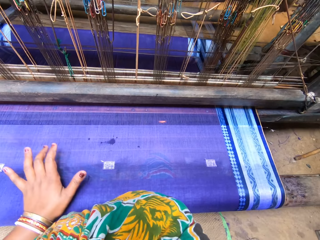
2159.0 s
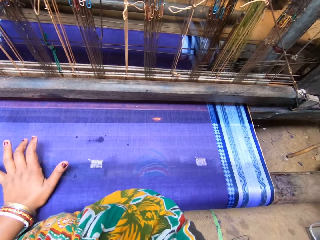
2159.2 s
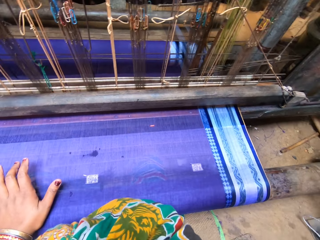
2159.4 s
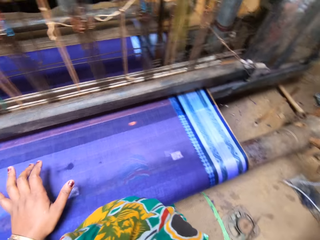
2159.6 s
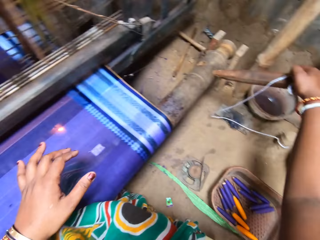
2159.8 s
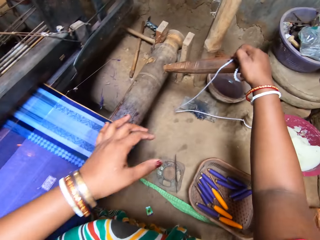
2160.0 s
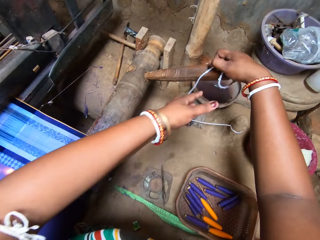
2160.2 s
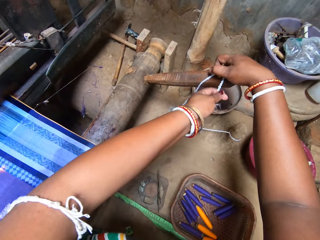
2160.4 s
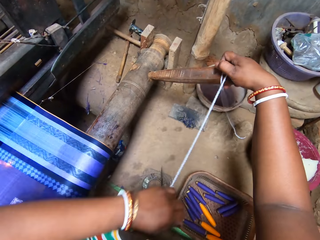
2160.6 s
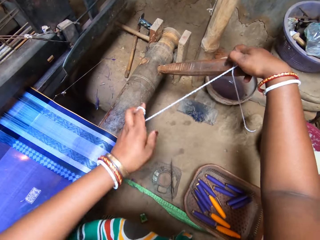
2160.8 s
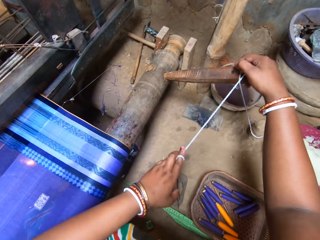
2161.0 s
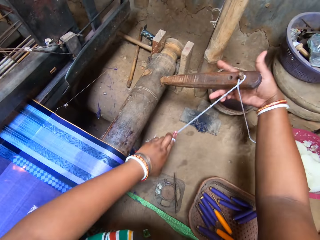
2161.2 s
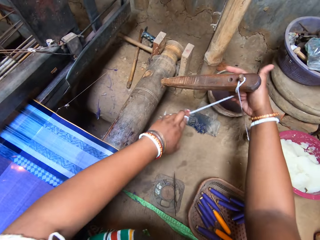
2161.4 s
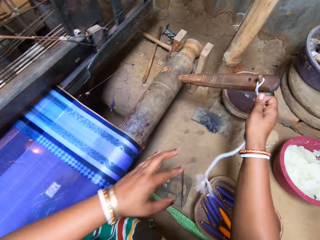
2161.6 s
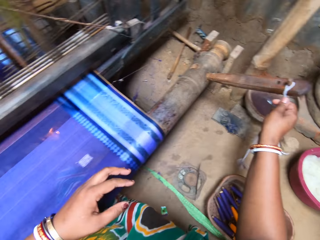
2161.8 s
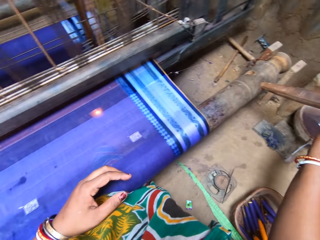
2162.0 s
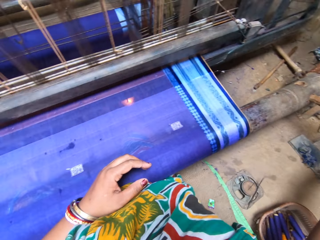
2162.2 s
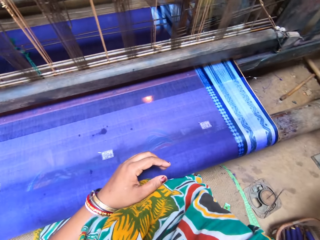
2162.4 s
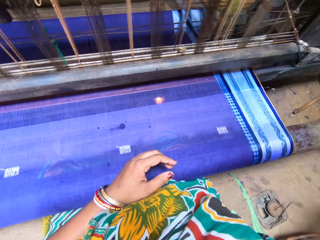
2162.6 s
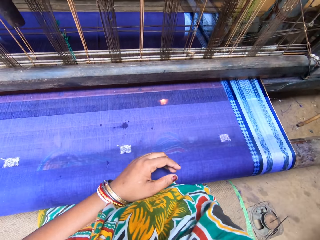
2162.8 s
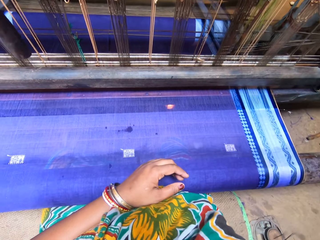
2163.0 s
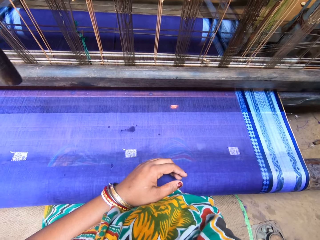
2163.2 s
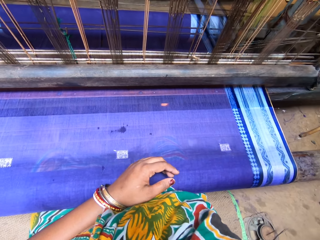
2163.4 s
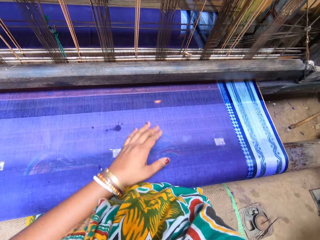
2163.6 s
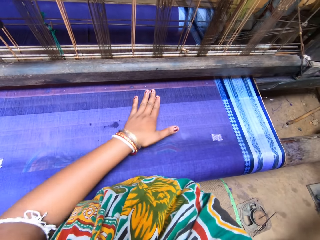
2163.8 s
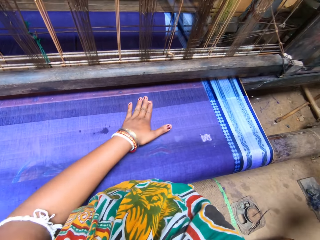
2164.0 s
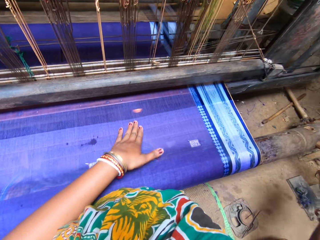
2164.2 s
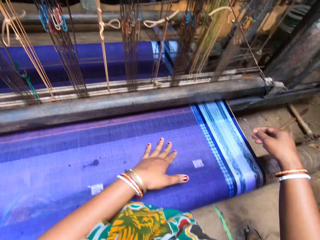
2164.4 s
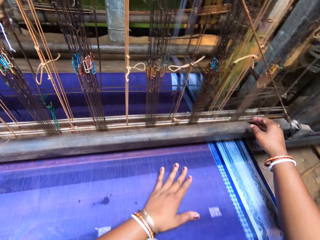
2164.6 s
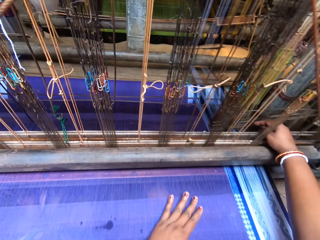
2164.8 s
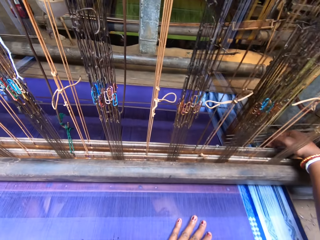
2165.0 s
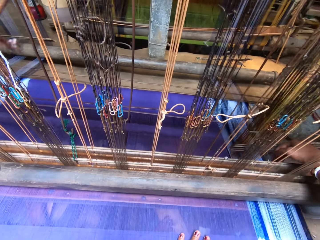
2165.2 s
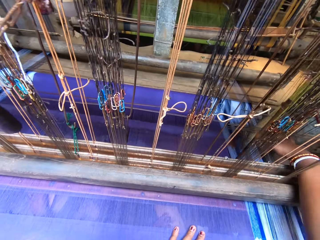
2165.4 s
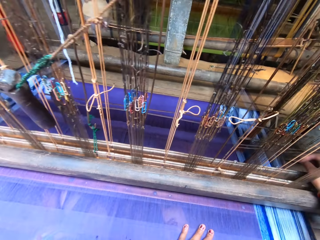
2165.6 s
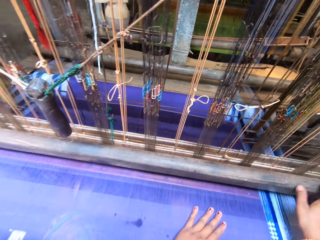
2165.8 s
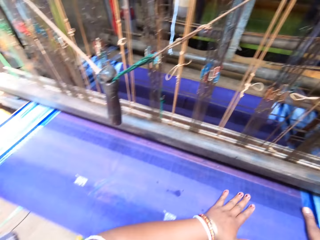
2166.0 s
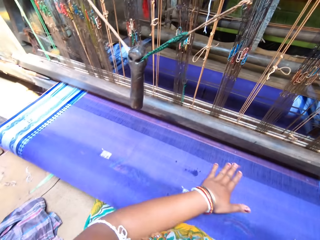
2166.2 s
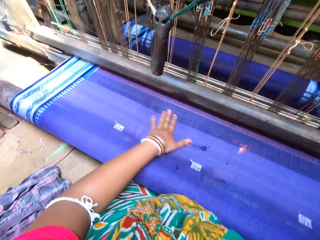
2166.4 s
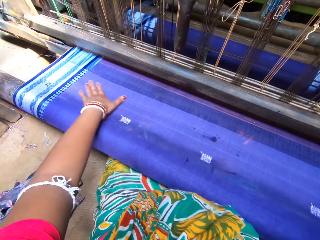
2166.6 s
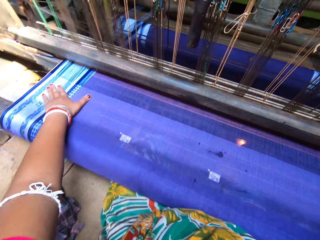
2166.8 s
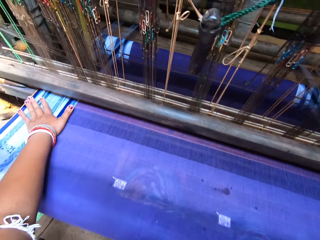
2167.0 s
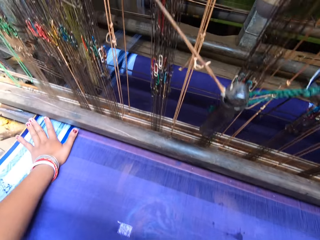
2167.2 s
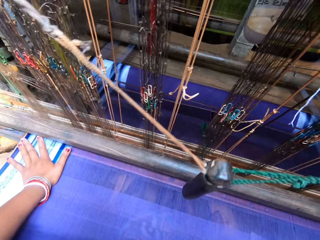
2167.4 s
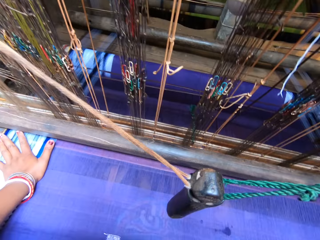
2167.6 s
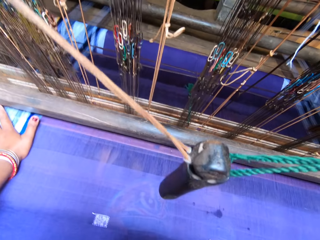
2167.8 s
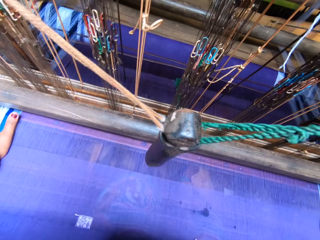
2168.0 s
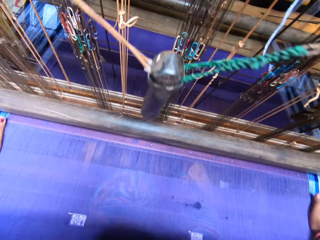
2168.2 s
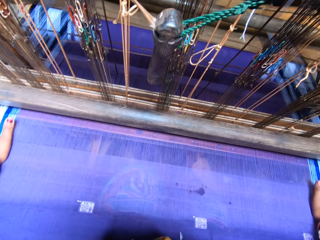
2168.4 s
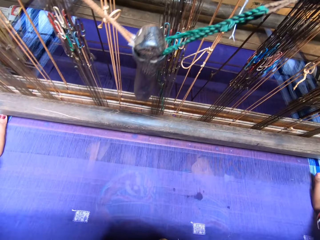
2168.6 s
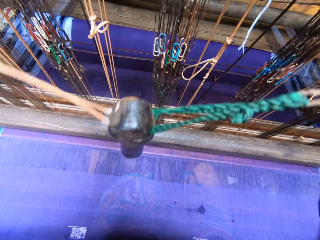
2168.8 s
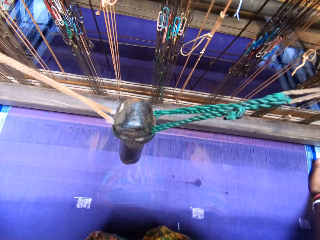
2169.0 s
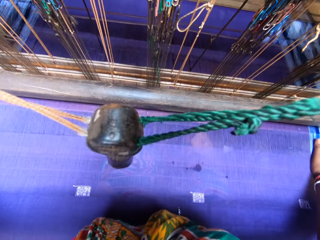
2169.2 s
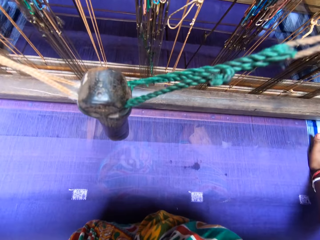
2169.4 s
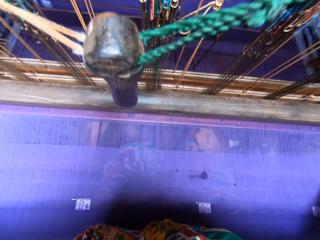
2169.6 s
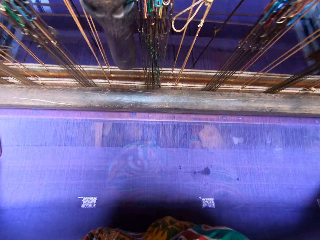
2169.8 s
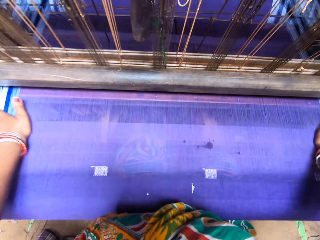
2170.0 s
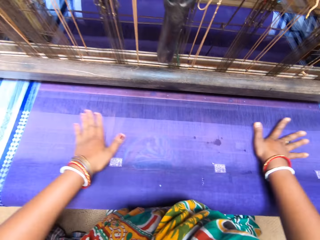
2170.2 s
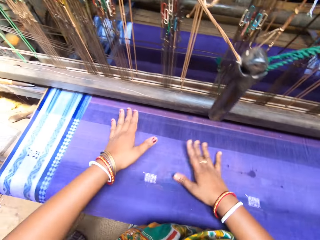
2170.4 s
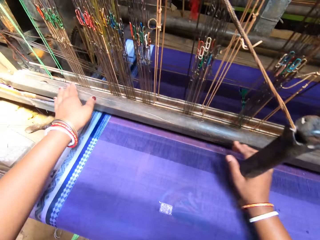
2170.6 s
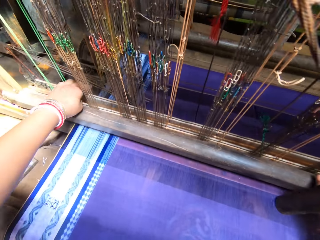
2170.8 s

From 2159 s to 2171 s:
A man converses with the camera wearer. The camera wearer converses with the man. She adjusts the threads on the loom with her right hand. She operates the sewing machine. She feels the fabric with both hands.

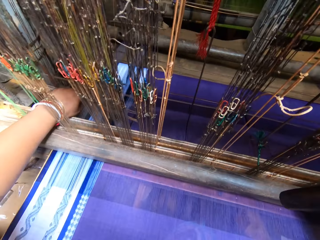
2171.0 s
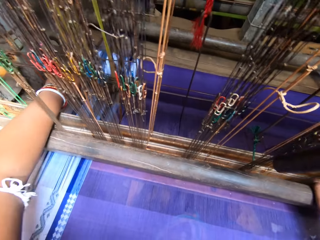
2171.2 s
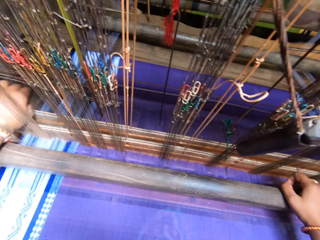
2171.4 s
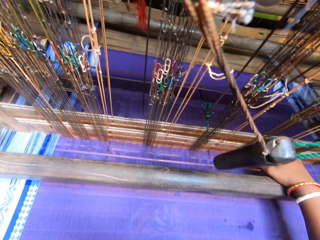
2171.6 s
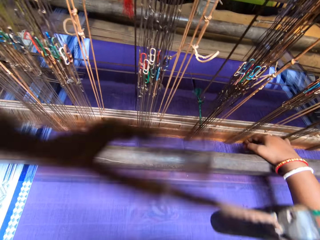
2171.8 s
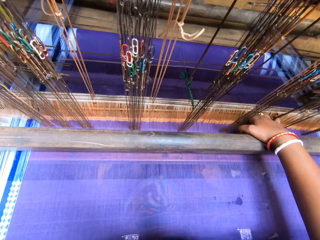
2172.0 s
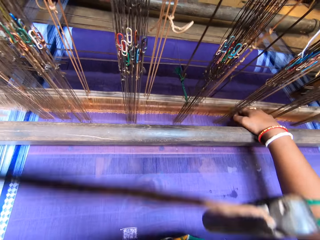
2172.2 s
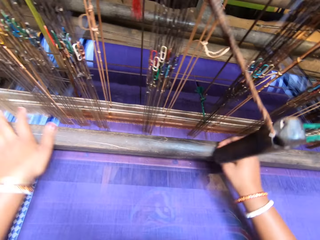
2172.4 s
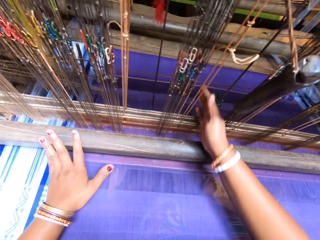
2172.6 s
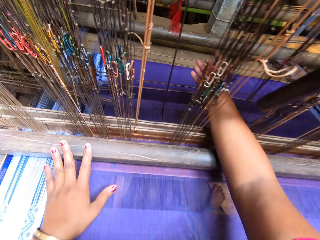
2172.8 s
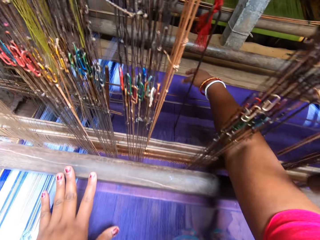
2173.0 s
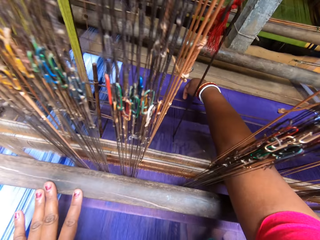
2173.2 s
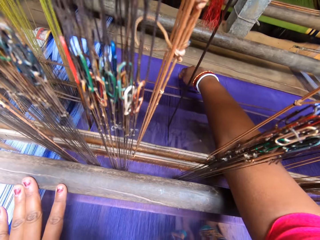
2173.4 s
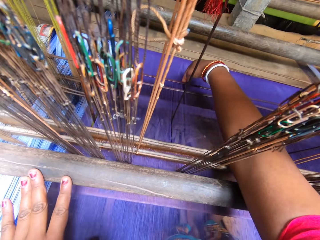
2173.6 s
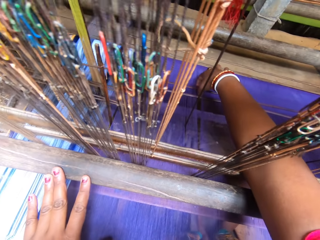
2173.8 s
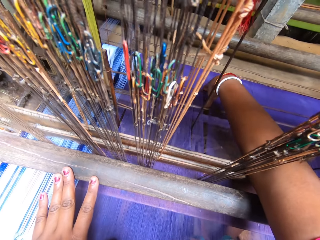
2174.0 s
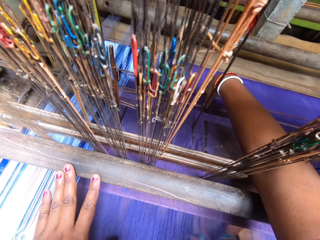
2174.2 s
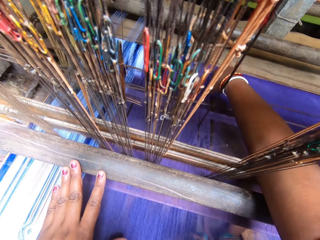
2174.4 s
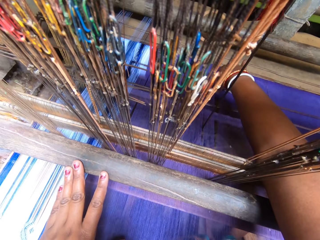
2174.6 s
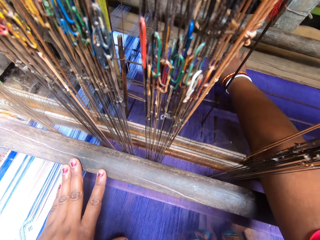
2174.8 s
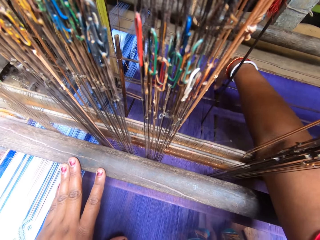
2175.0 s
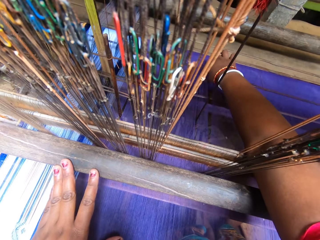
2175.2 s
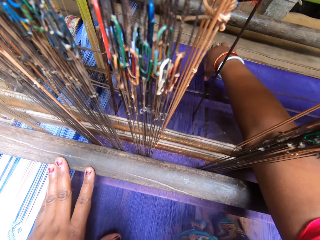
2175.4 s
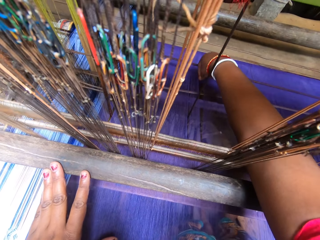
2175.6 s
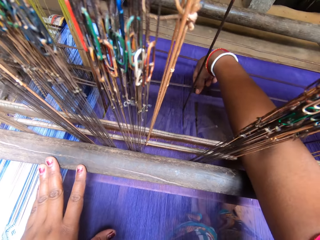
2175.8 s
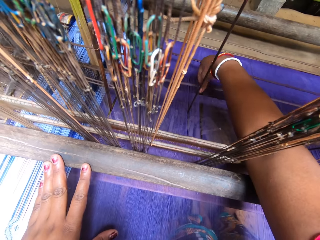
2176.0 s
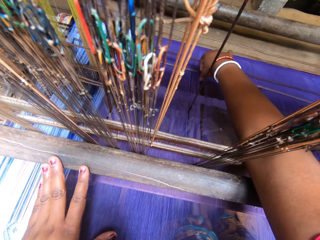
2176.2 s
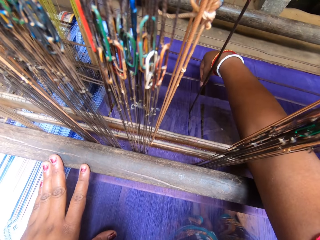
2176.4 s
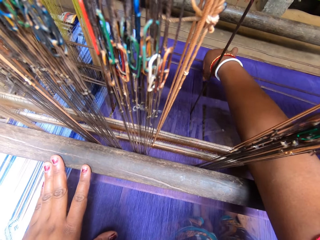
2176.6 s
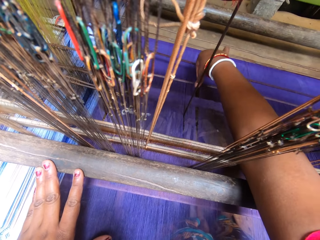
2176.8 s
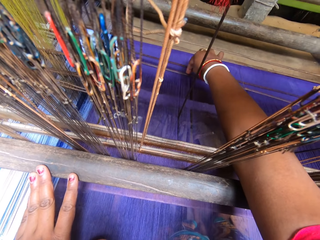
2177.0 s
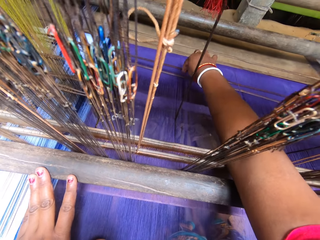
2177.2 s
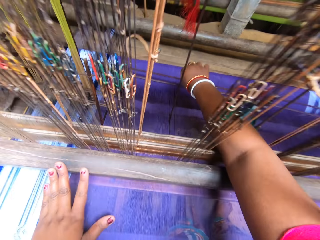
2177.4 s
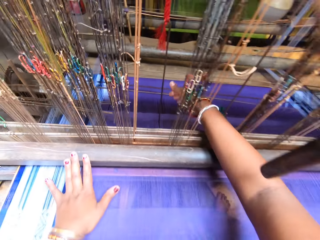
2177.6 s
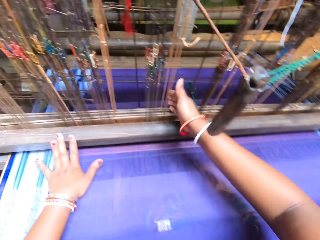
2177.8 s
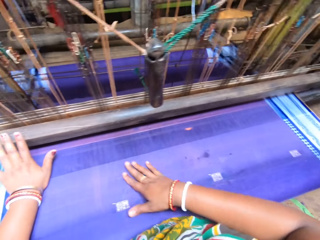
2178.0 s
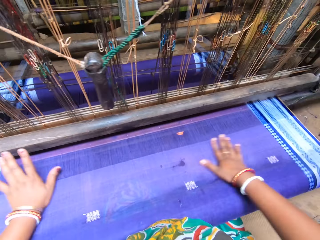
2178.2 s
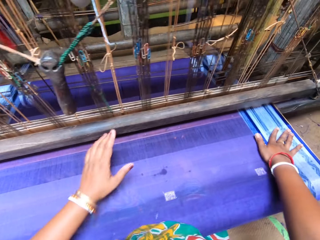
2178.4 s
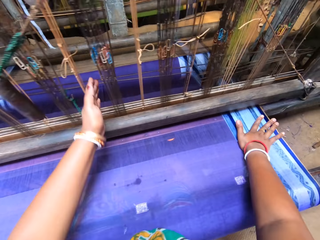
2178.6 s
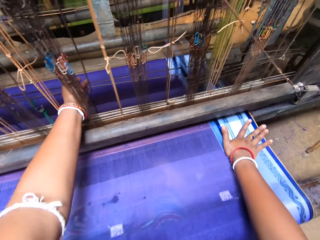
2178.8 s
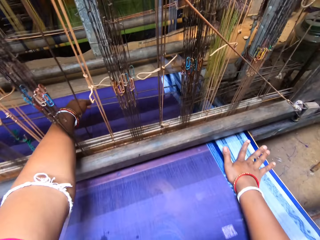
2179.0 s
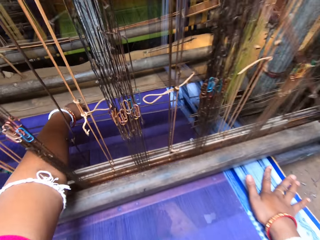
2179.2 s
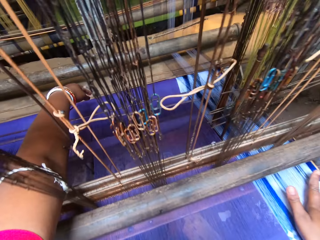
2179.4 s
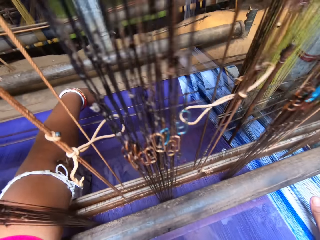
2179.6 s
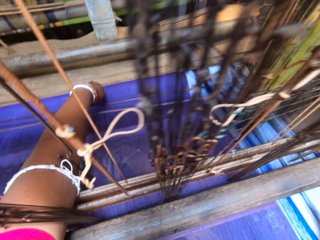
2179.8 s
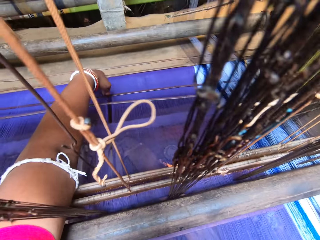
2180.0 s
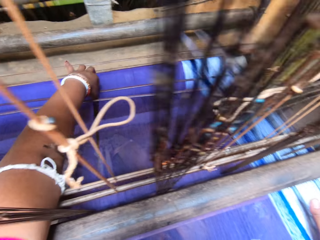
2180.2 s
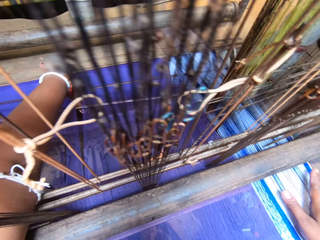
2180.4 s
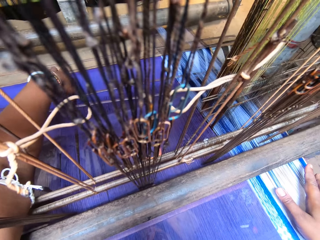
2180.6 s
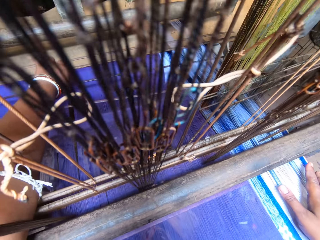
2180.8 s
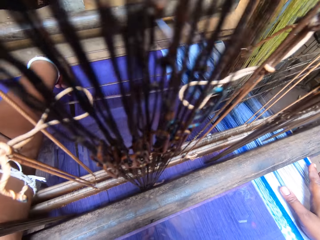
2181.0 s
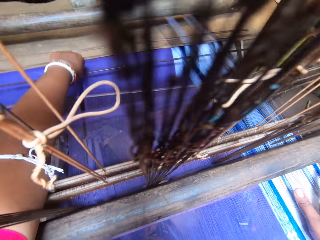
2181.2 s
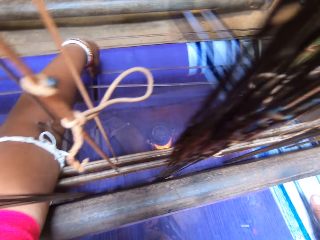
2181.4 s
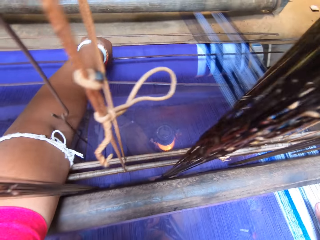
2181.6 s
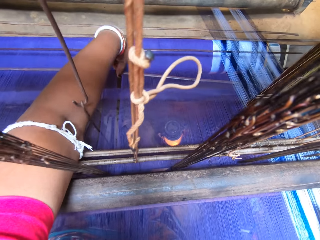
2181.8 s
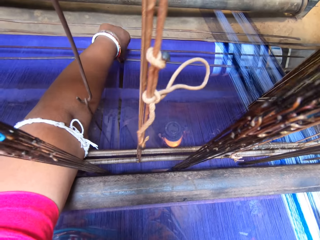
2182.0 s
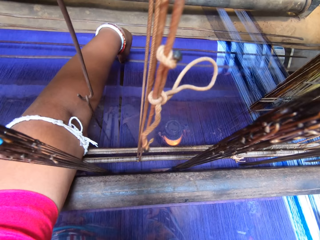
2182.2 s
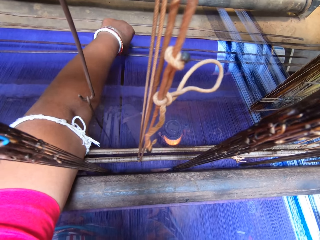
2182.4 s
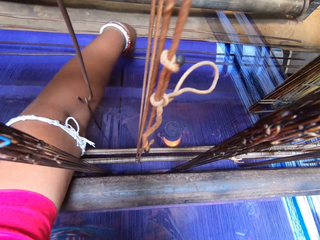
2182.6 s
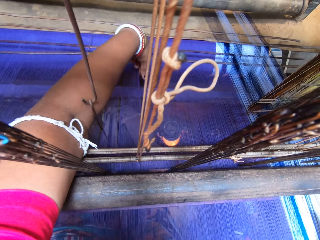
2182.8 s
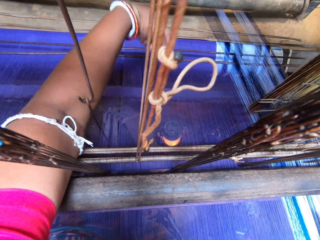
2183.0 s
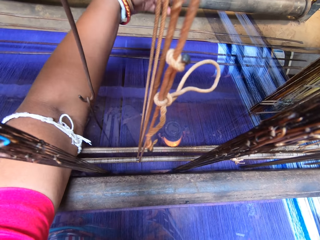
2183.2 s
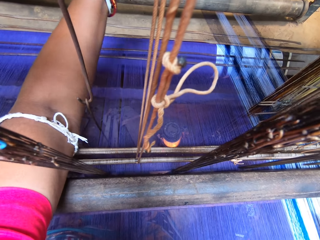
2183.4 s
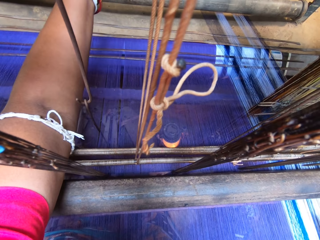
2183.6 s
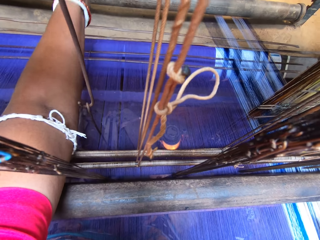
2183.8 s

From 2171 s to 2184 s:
The camera wearer adjusts the thread on the loom with her right hand. She adjusts the thread on the loom with her left hand.
